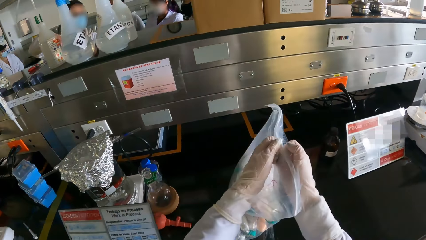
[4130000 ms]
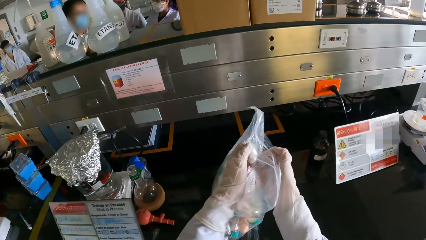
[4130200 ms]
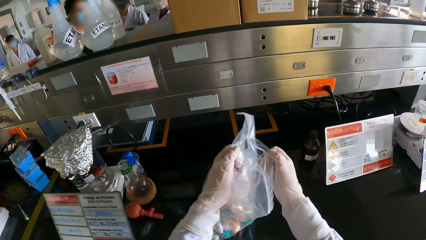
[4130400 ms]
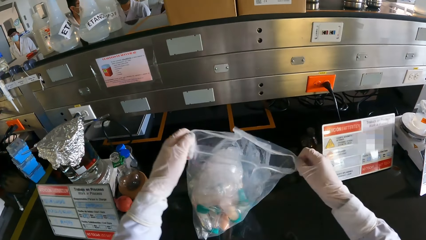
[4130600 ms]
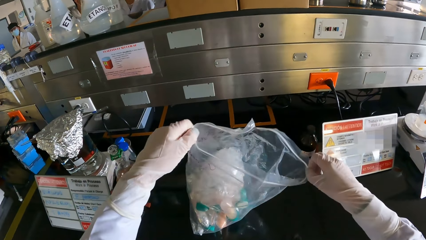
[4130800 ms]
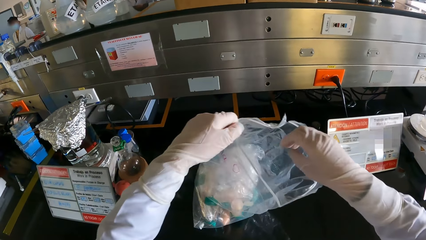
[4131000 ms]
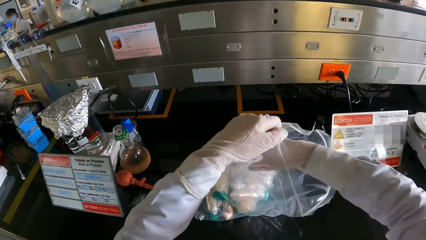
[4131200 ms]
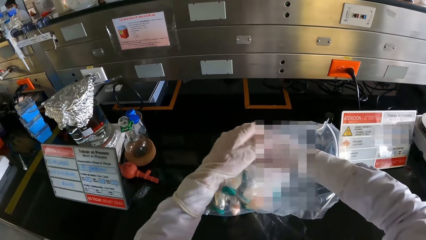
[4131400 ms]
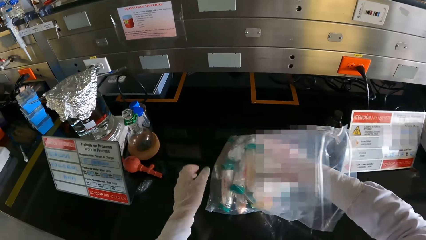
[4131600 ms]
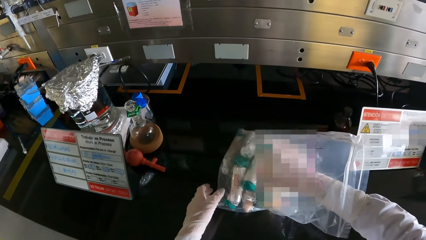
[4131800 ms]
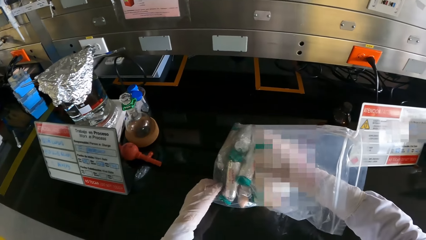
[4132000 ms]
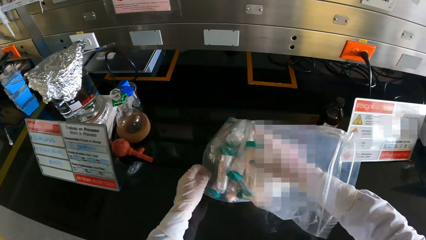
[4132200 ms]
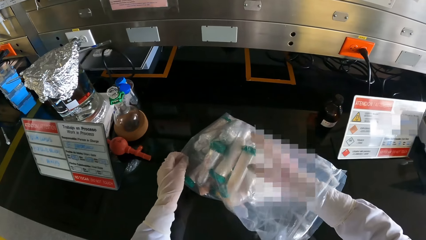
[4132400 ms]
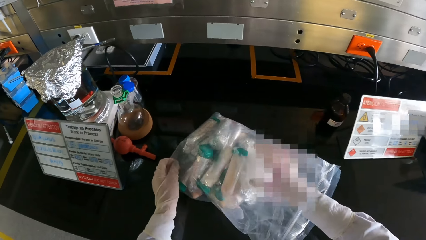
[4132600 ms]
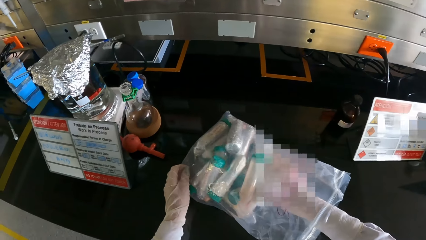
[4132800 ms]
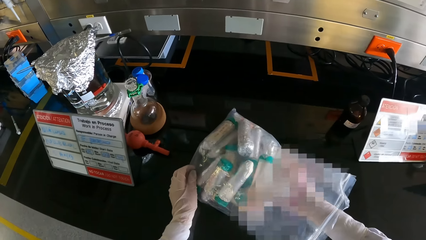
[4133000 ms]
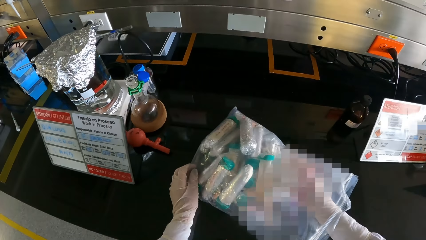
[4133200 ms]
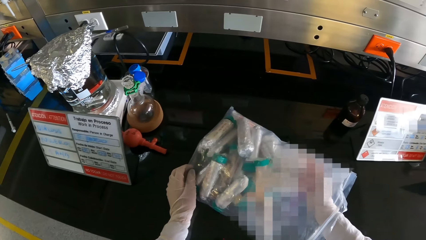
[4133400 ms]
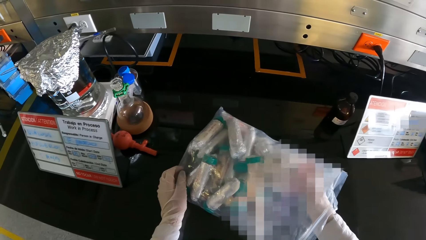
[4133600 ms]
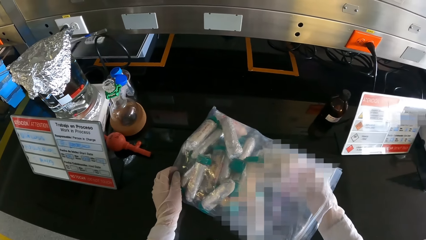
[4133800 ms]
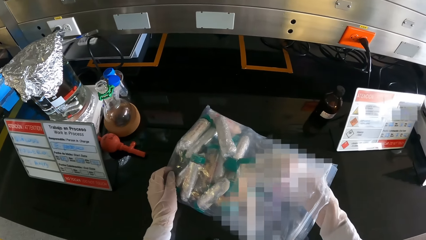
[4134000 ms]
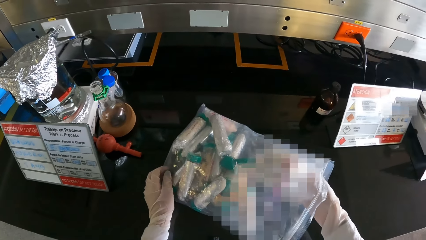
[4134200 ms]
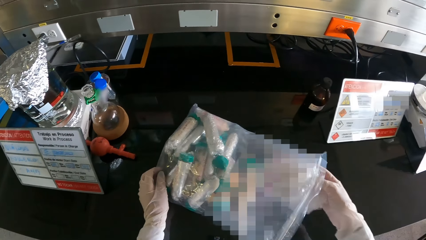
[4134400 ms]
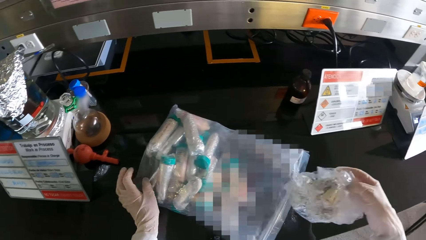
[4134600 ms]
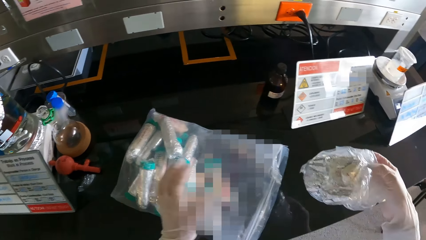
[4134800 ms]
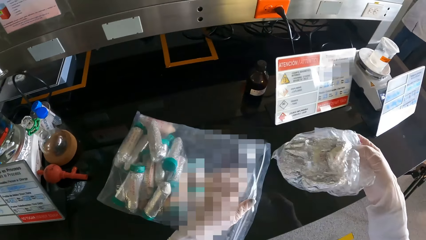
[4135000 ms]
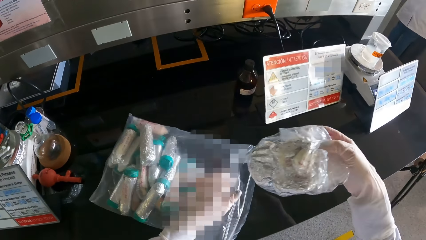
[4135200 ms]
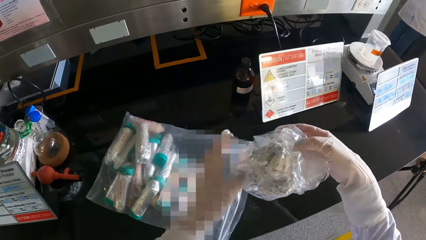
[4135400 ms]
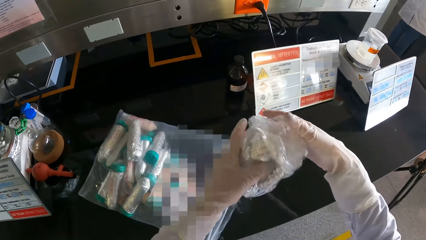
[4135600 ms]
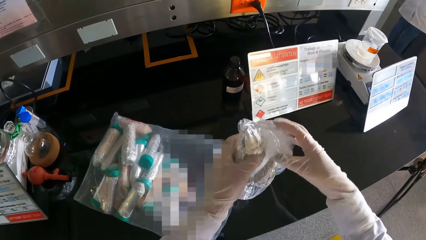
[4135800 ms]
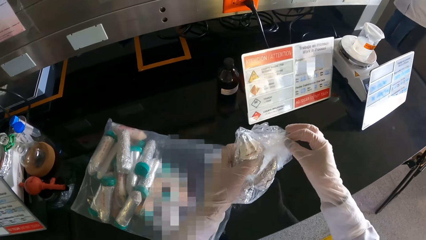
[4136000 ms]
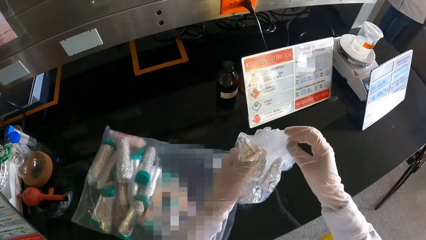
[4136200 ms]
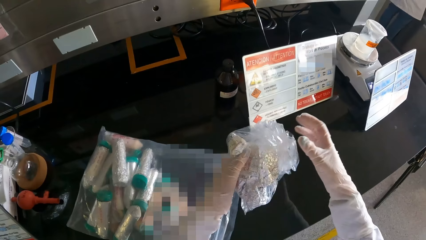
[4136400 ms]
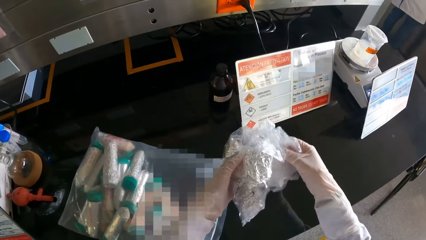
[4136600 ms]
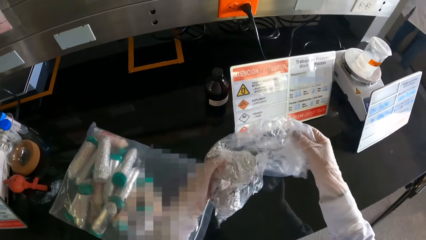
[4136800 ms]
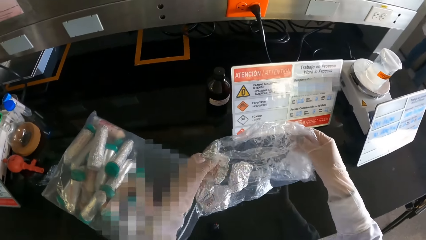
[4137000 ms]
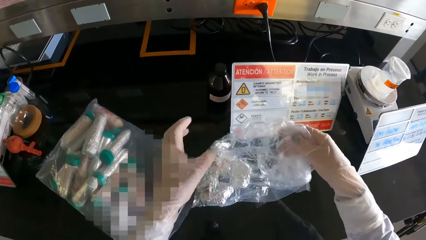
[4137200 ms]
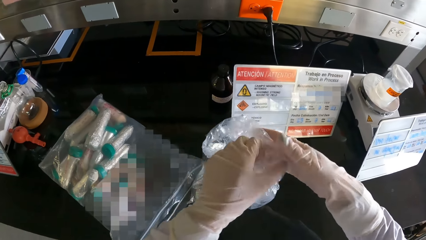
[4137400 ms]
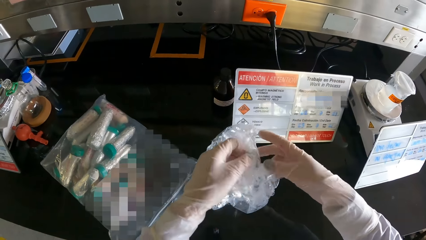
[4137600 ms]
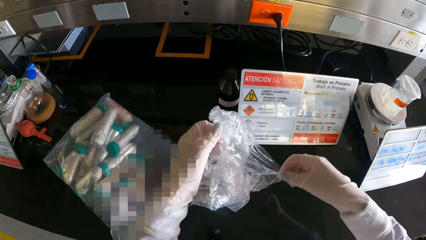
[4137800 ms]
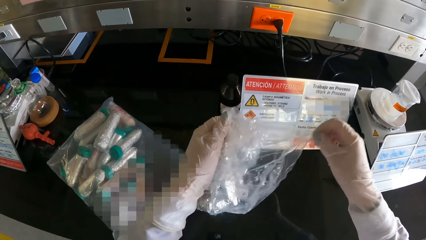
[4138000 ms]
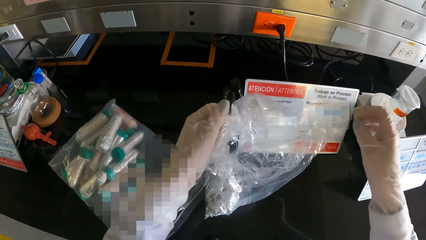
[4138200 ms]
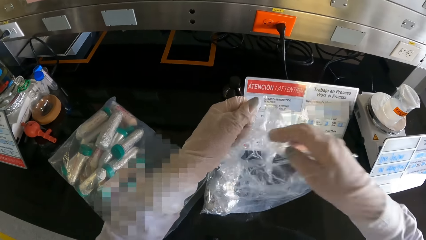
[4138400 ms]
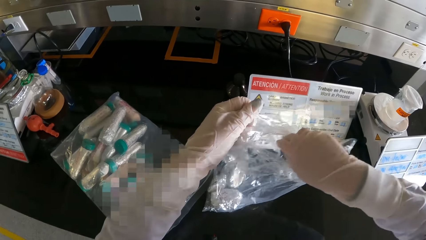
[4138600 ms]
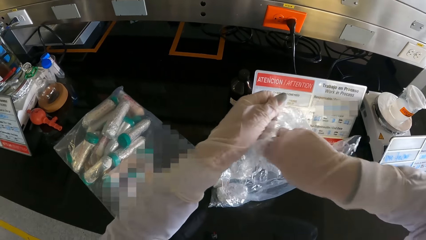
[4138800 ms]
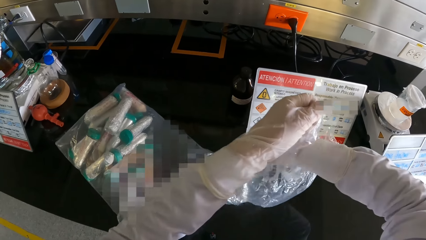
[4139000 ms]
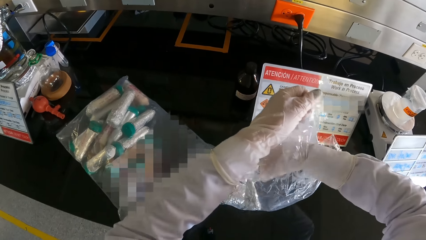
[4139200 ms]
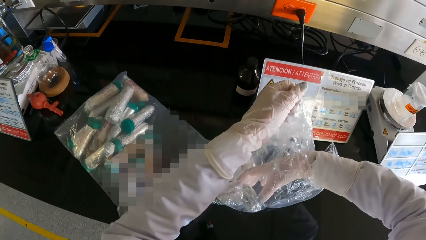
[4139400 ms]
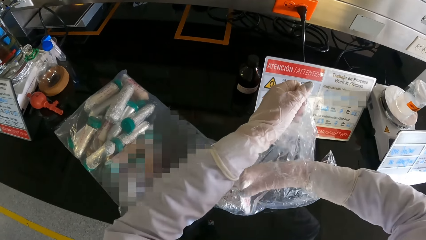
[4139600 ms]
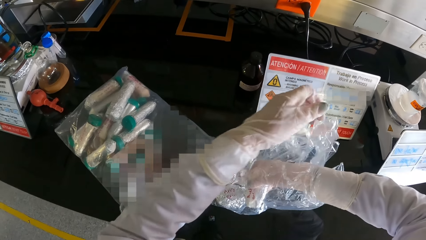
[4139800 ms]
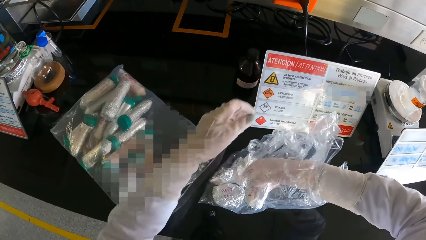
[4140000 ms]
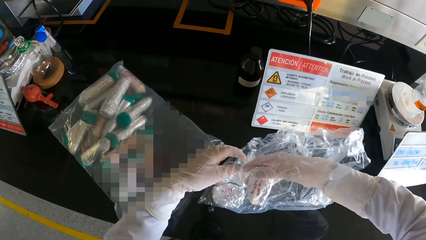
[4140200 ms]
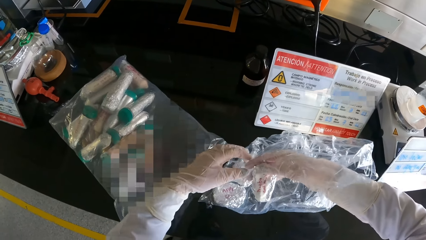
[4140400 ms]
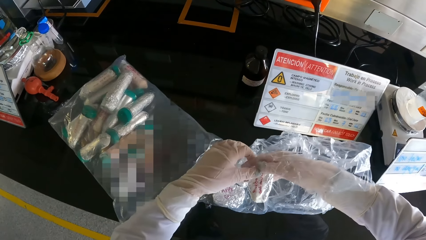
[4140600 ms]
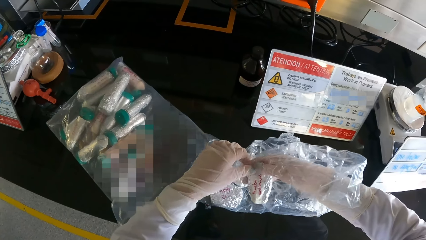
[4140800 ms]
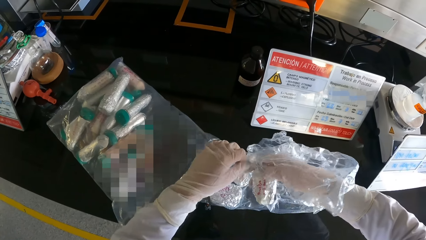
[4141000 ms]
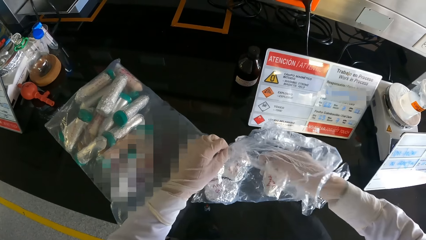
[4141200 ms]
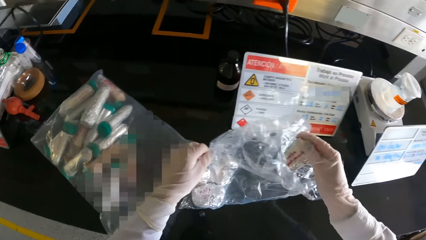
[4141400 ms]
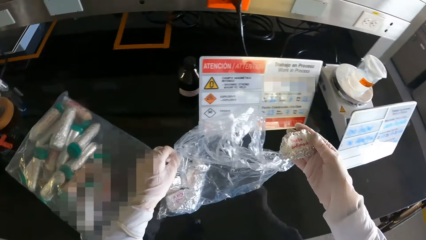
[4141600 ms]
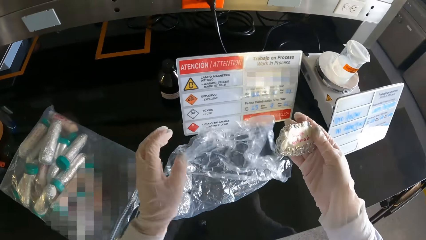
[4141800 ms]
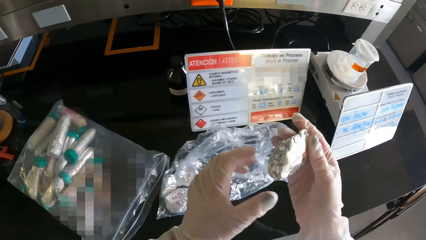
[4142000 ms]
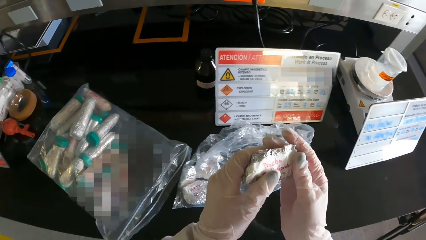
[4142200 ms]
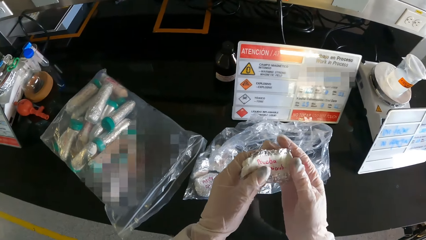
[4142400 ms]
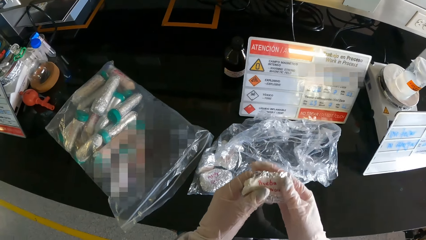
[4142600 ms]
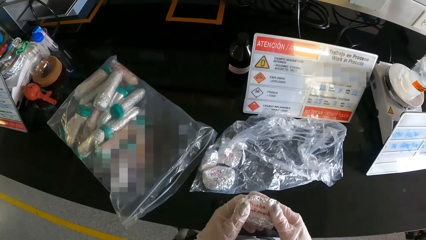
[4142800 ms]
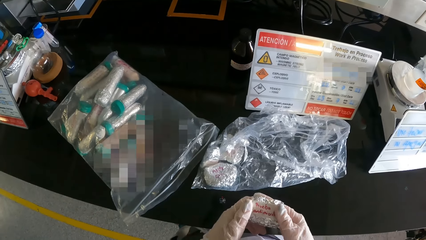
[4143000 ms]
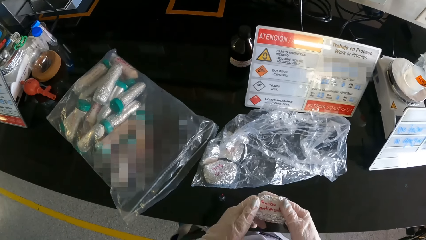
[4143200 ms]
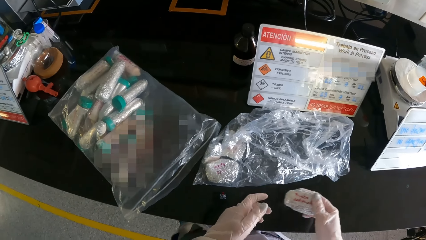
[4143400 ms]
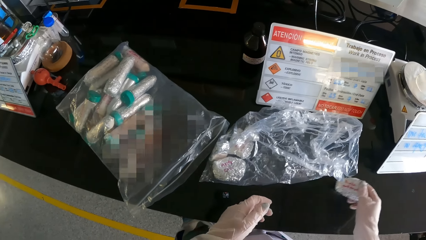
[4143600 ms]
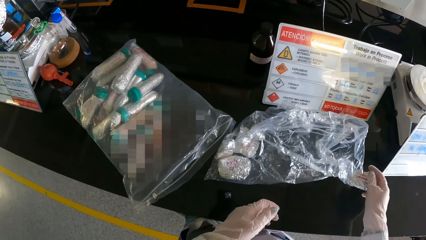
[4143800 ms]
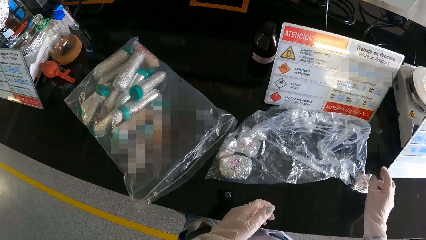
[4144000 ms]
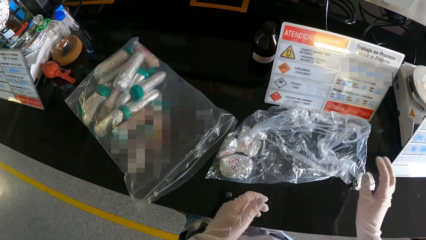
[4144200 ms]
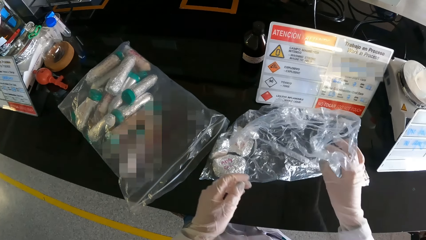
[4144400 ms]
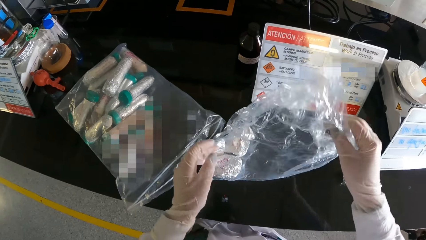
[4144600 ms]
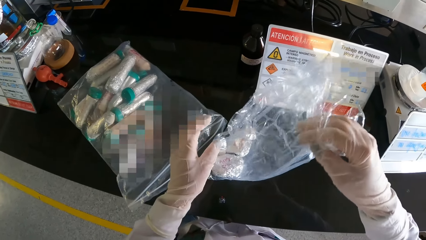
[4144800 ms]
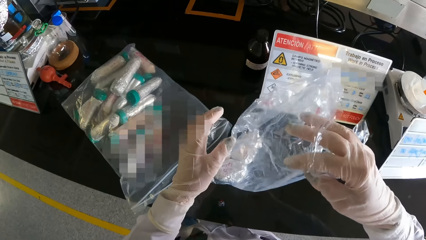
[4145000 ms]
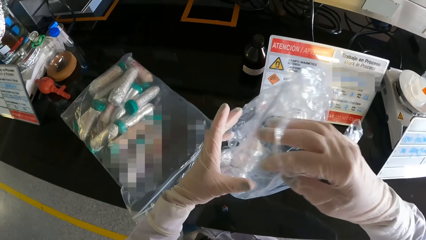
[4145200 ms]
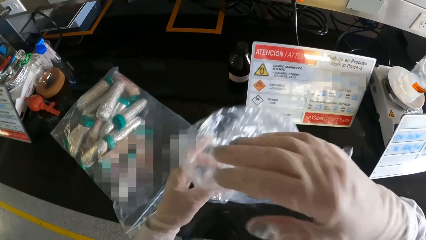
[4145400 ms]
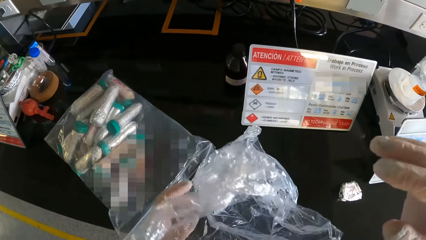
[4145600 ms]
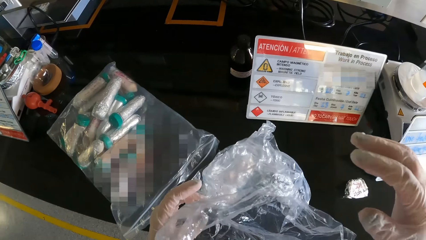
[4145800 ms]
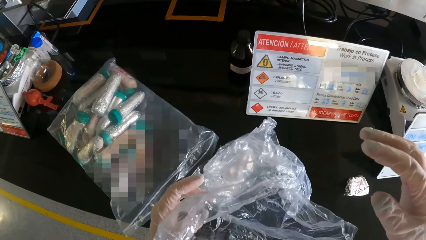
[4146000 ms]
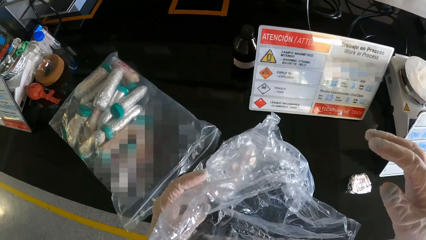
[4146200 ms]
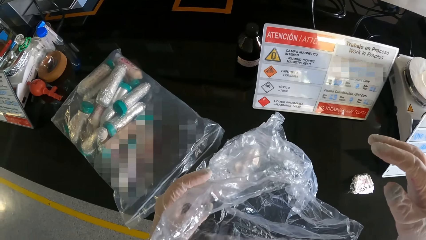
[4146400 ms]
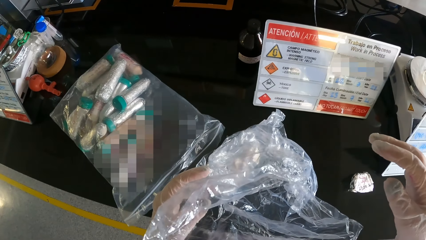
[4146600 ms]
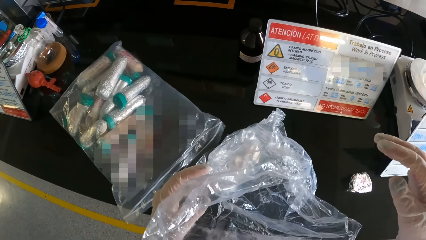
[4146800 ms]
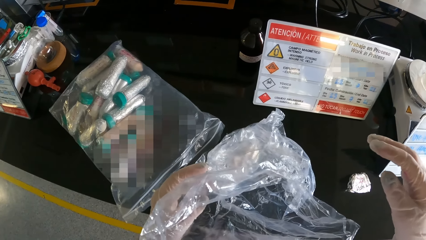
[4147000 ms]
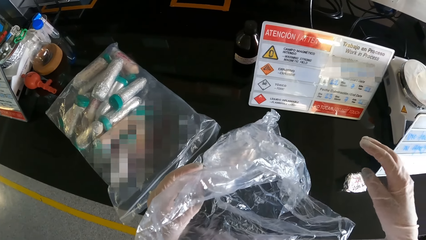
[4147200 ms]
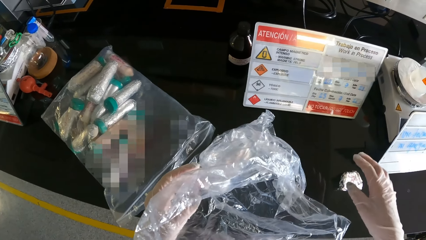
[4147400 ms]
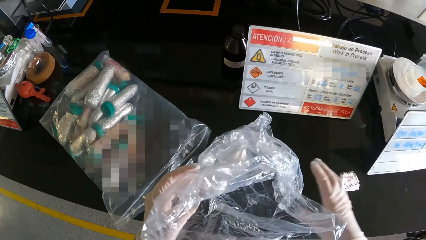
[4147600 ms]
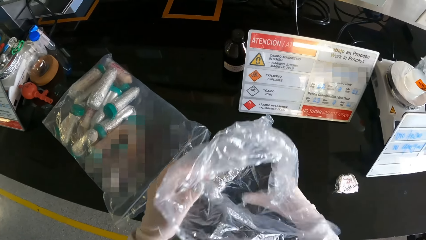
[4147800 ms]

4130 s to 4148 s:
The camera wearer places the silicone bag on a table with both hands. He opens the silicone bag with both hands. He puts his right hand into the silicone bag. He removes a silicone bag from the silicone bag with his right hand. He holds the silicone bag with both hands. He opens the silicone bag with both hands. He picks a foil from the silicone bag with his right hand. He holds the foil in both hands. He places the foil on the table with his right hand. He passes the silicone bag from his right hand to his left hand. He holds the silicone bag with his left hand. He looks on the table.
